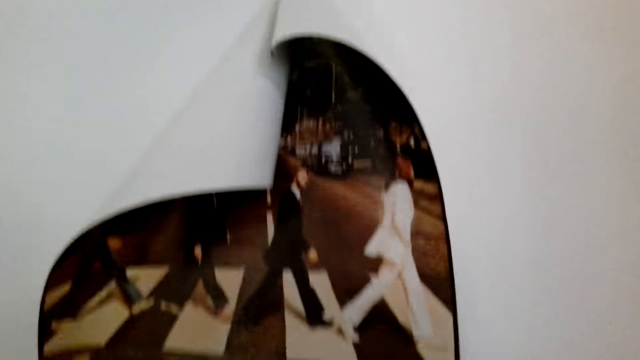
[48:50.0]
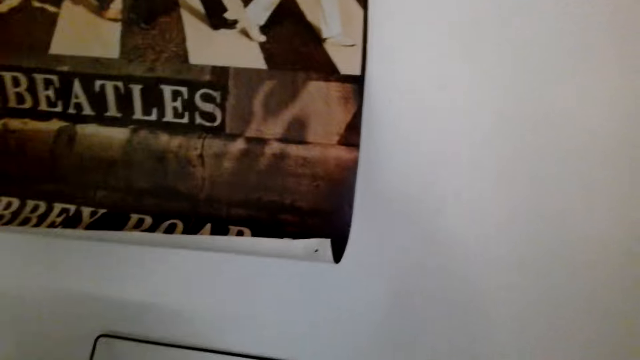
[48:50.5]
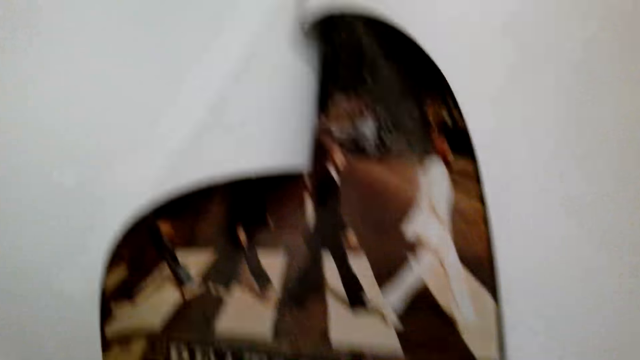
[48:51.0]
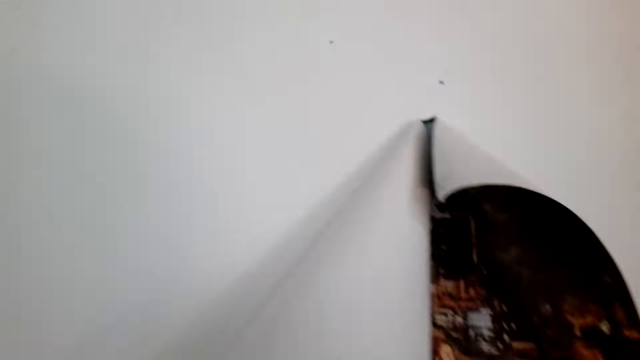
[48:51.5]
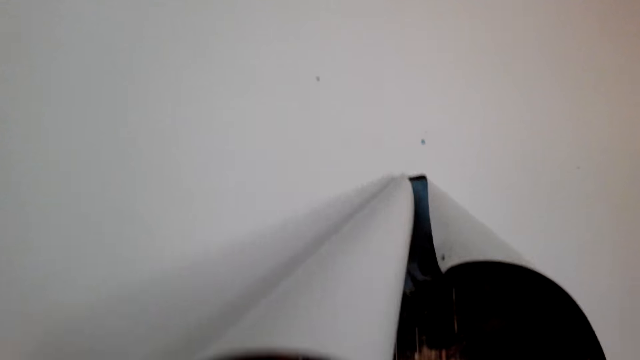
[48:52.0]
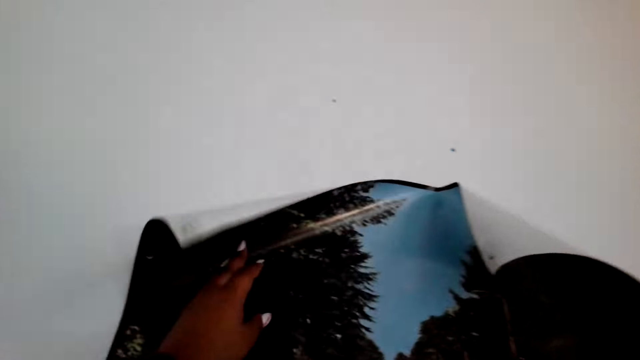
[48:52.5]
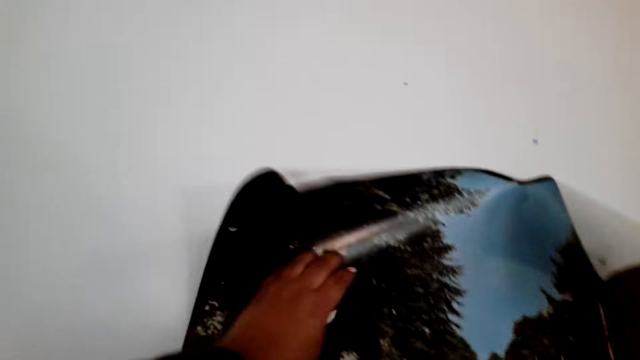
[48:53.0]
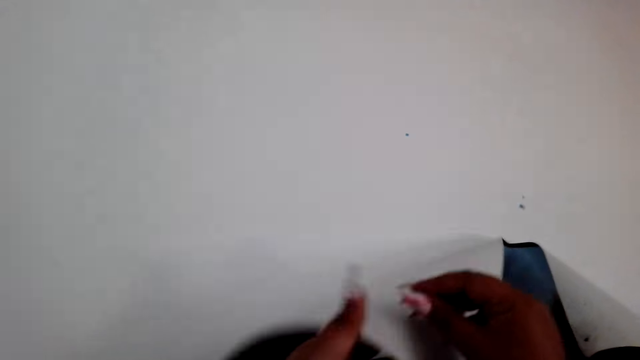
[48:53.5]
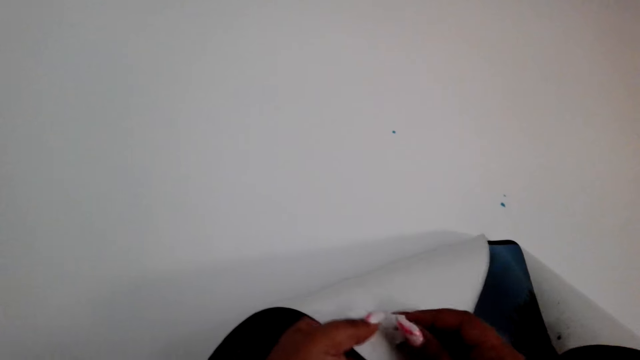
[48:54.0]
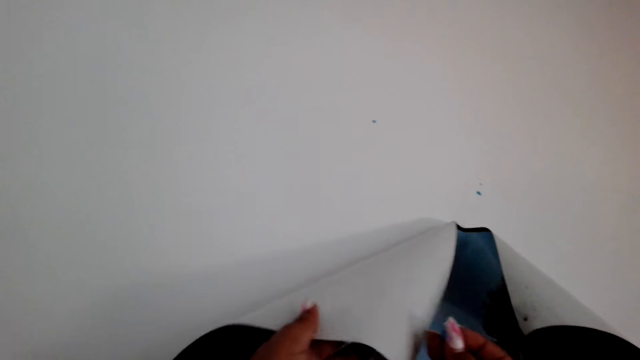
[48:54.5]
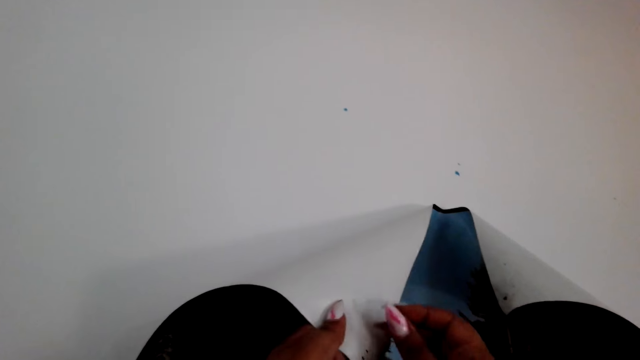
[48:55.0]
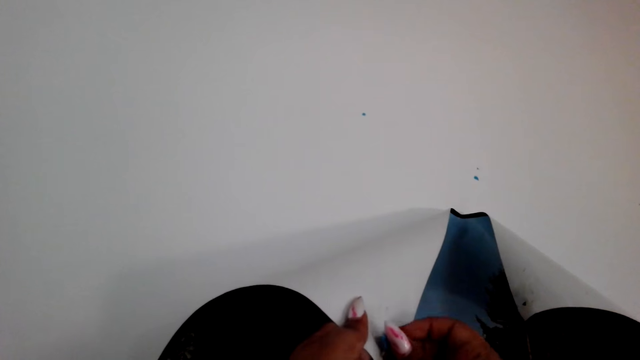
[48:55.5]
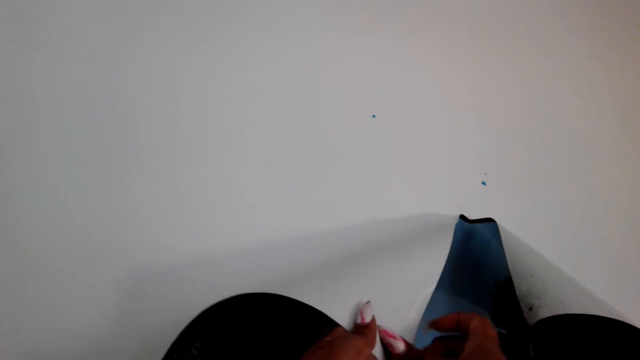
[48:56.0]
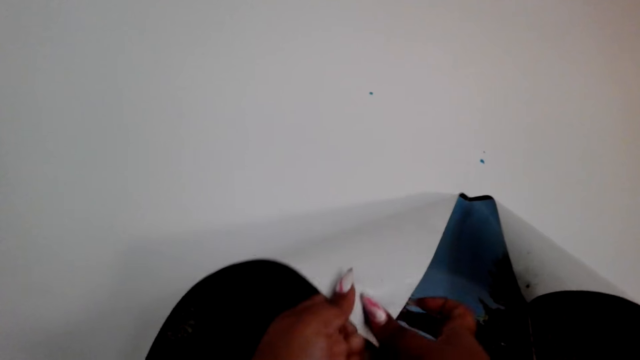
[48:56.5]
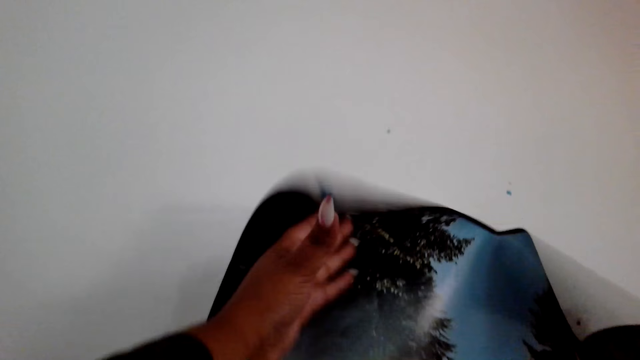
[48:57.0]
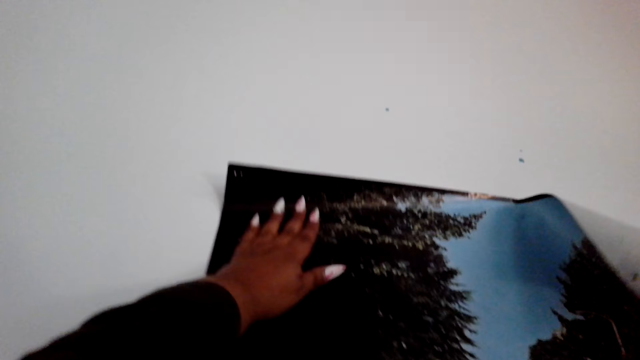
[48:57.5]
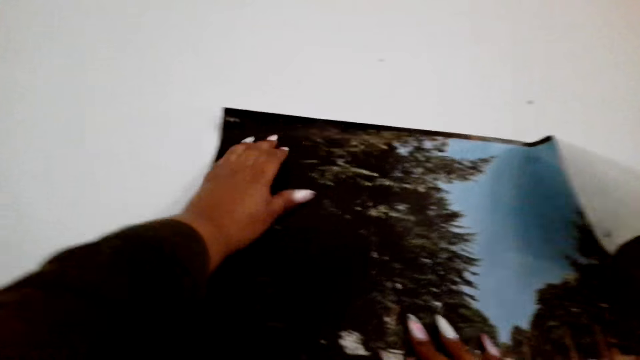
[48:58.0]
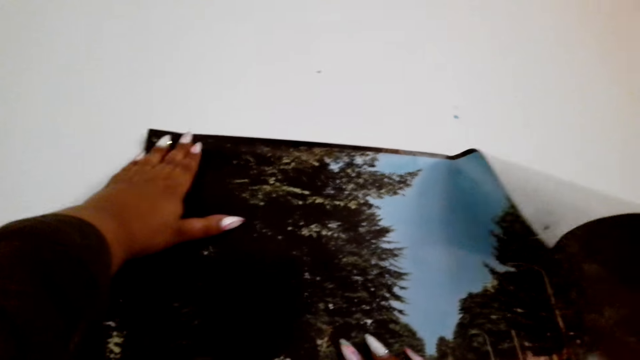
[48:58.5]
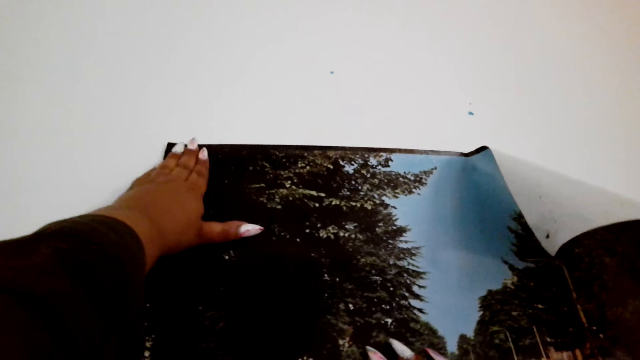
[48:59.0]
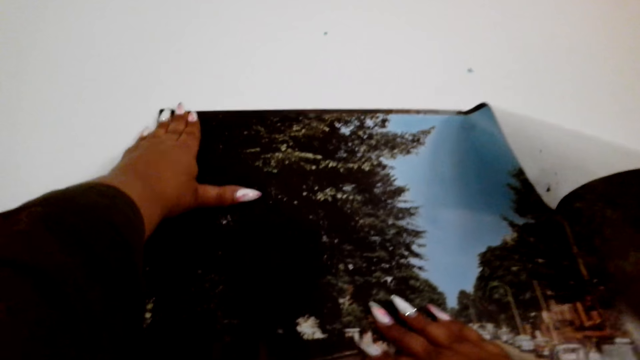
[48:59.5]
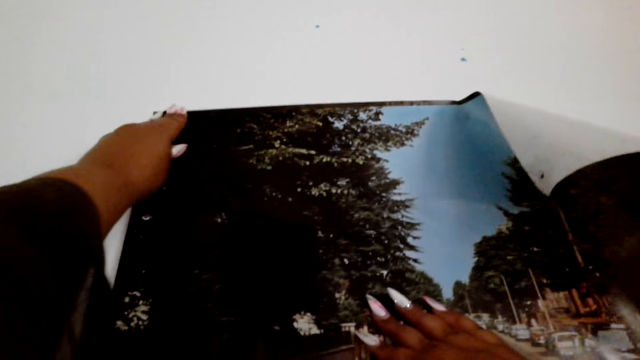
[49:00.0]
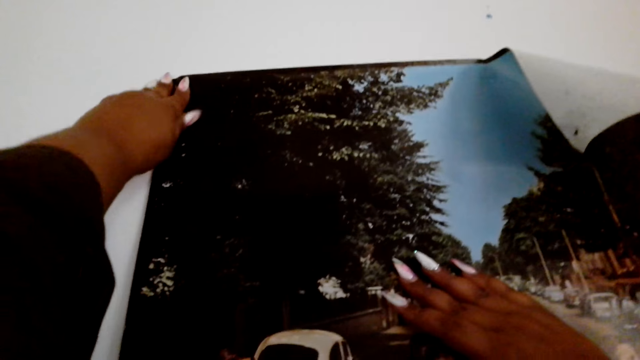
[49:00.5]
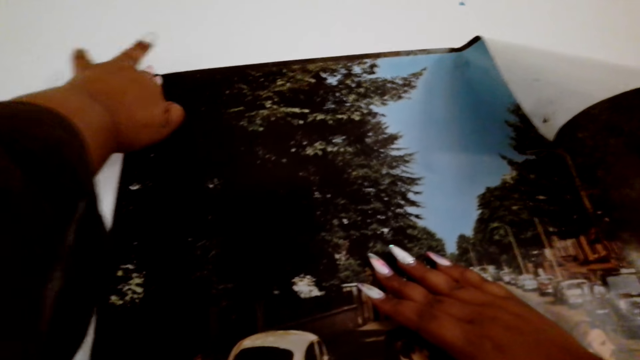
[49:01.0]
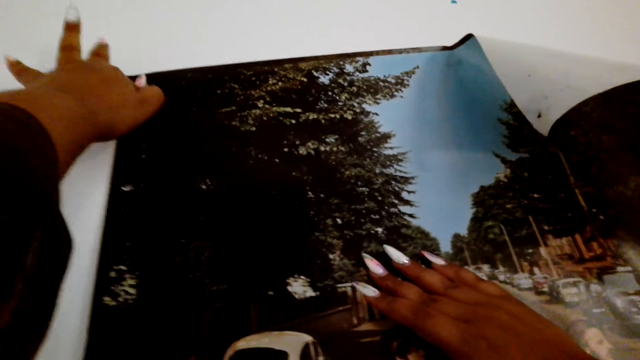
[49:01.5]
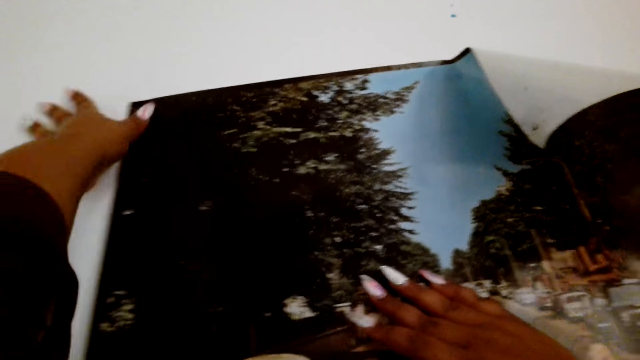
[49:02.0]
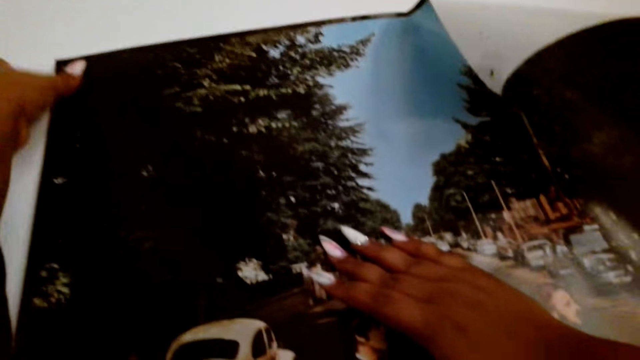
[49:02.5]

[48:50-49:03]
The camera wearer holds the picture. They put a sticker on the picture. They stick the picture to the wall.

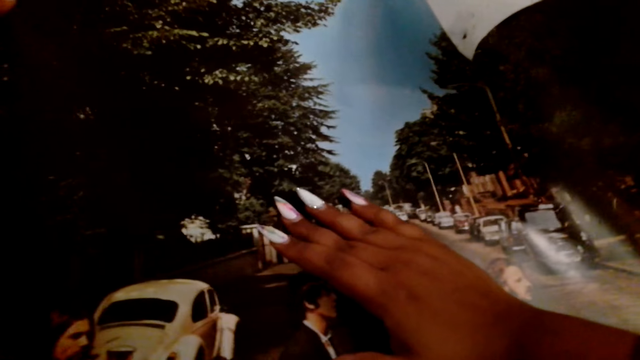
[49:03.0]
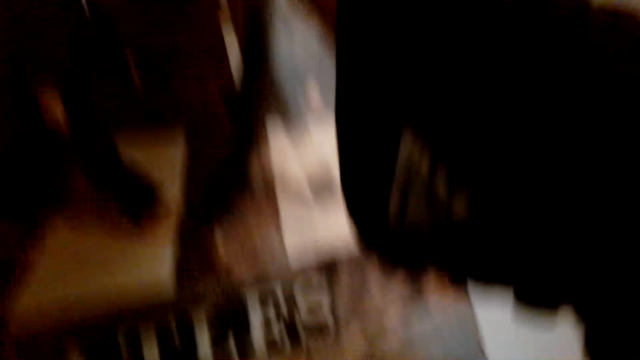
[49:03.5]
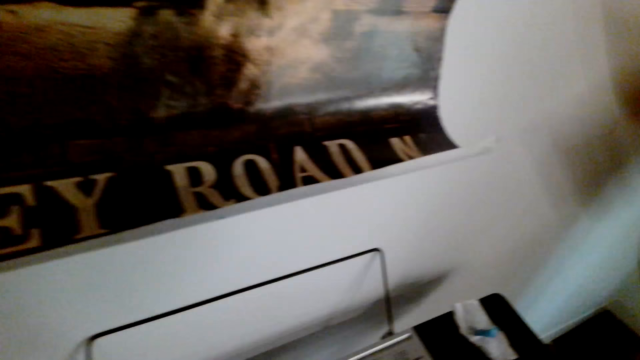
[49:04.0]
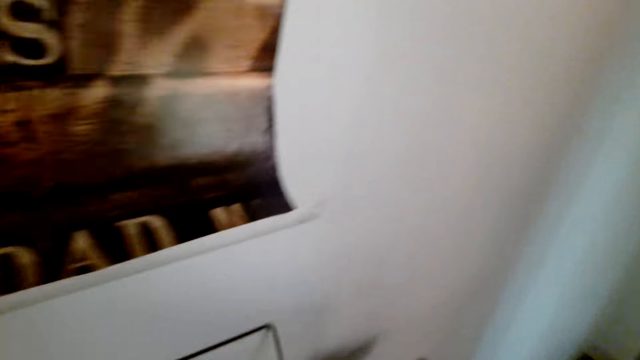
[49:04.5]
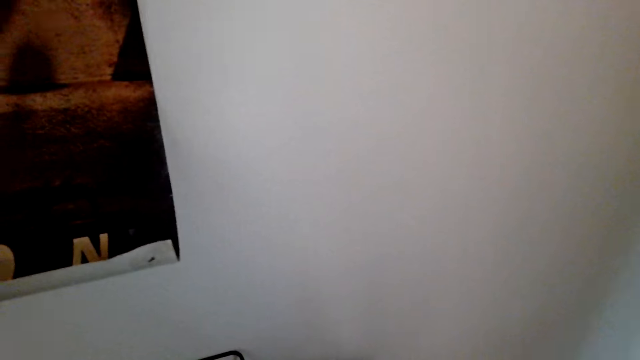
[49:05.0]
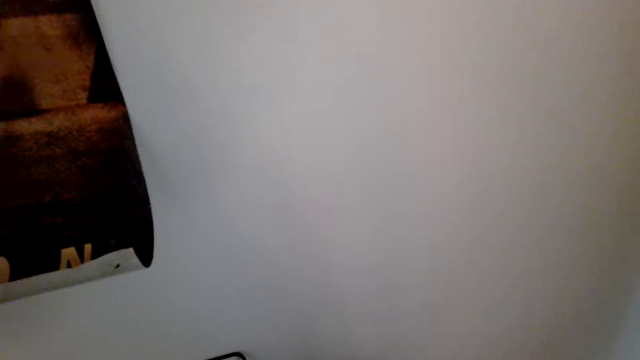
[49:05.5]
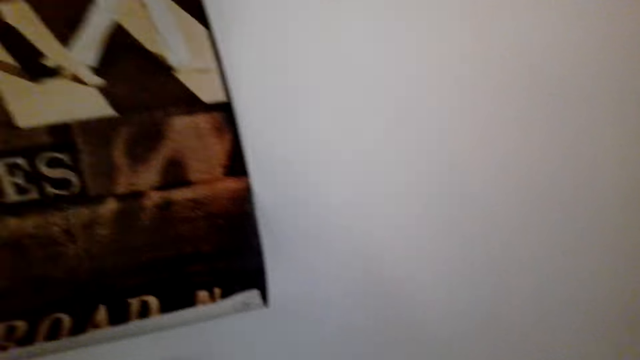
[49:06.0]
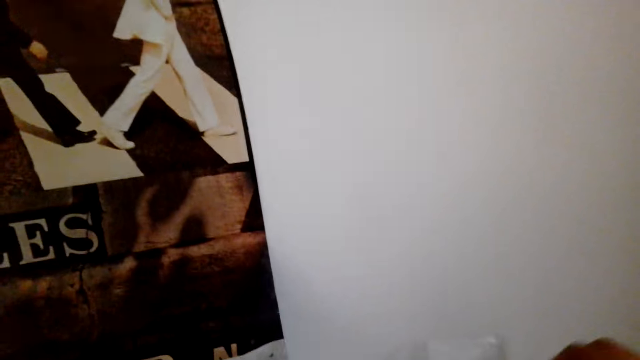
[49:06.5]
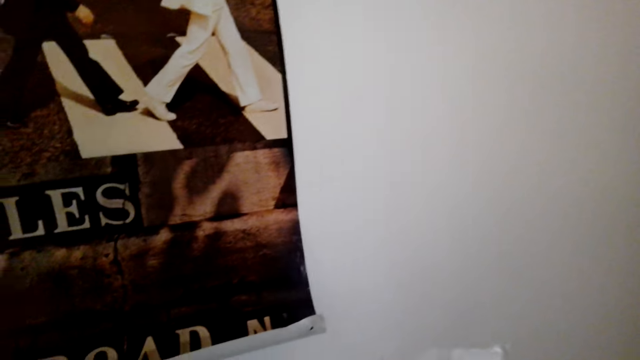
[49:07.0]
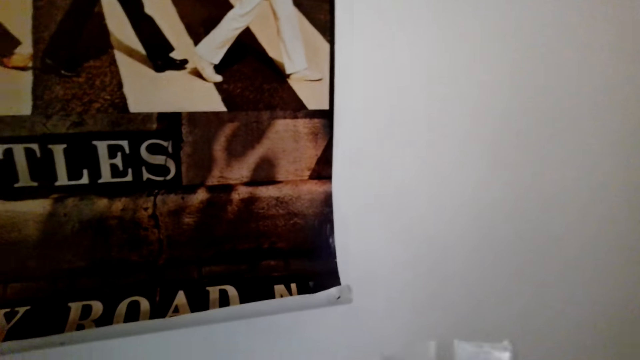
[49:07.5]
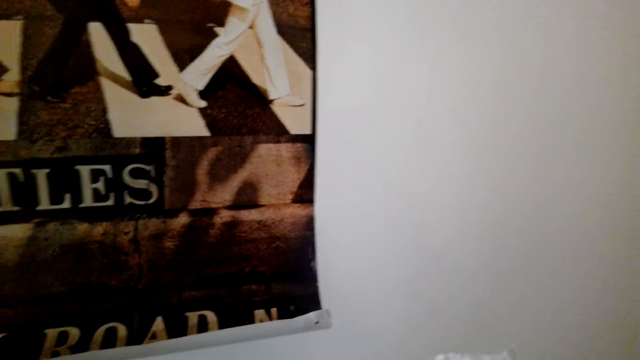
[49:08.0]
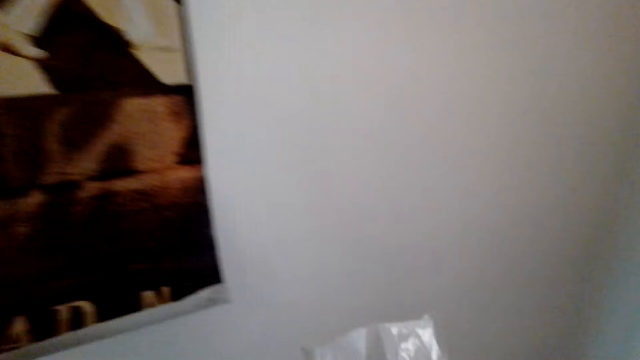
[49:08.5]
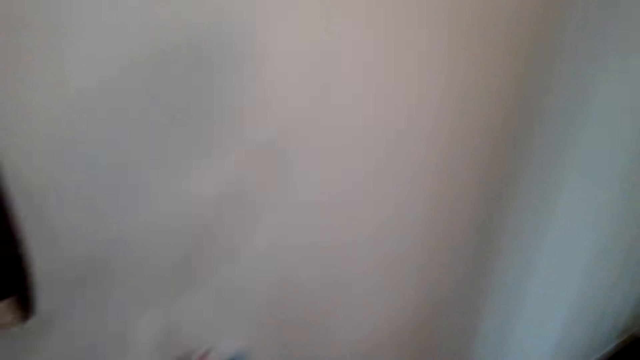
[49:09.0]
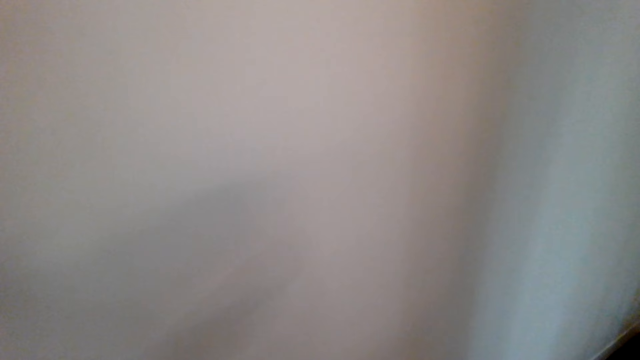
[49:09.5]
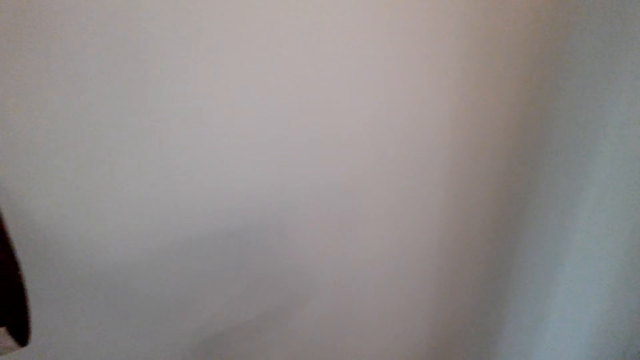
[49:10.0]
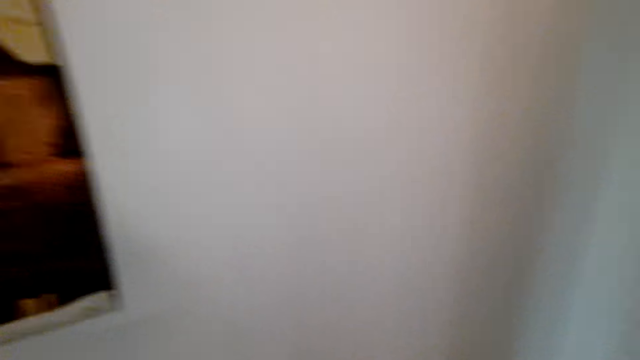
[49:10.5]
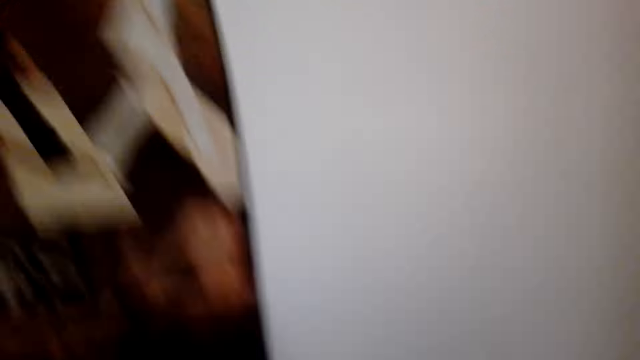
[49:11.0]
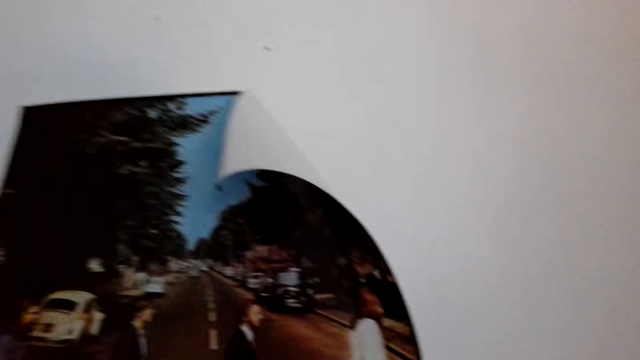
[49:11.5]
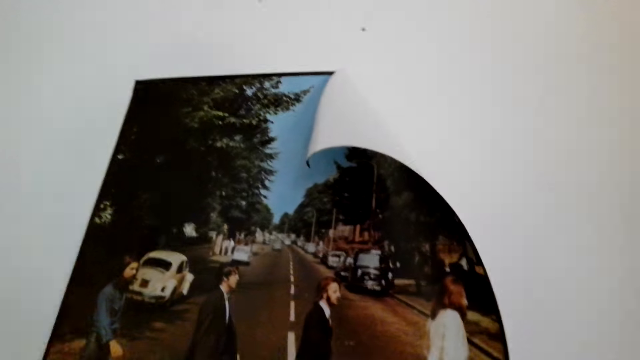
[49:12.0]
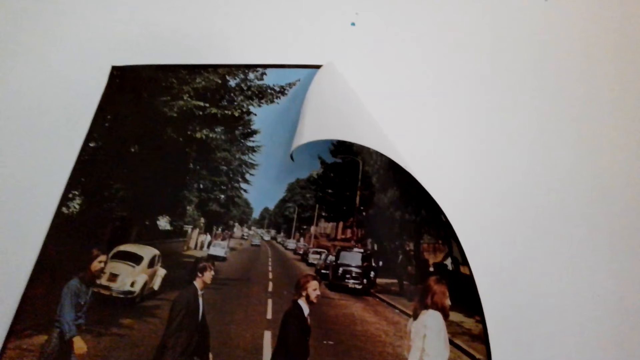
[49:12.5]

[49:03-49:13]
The camera wearer does something.
